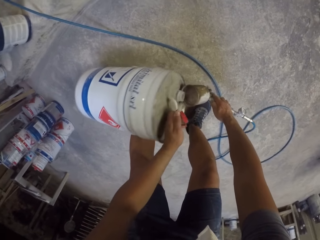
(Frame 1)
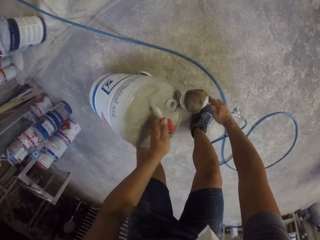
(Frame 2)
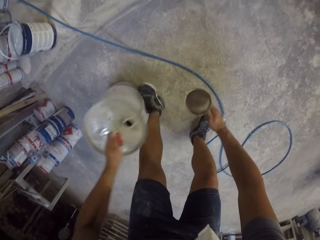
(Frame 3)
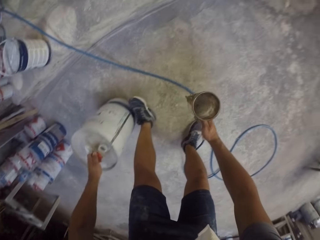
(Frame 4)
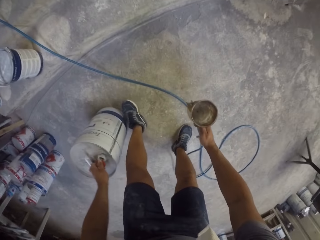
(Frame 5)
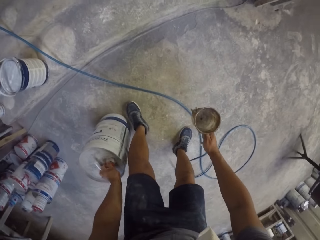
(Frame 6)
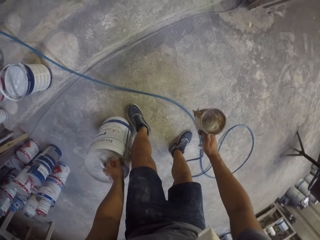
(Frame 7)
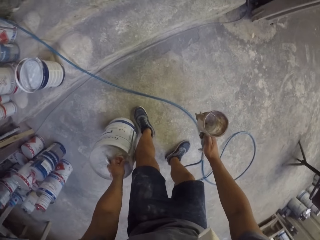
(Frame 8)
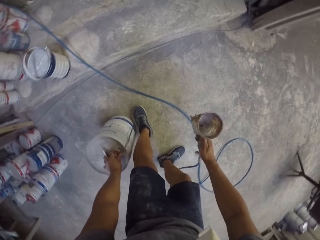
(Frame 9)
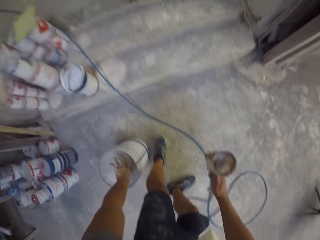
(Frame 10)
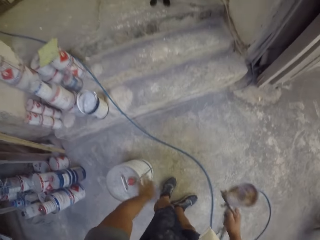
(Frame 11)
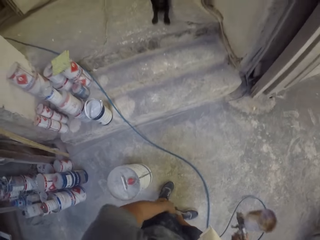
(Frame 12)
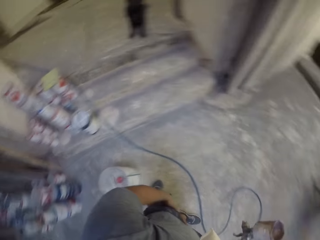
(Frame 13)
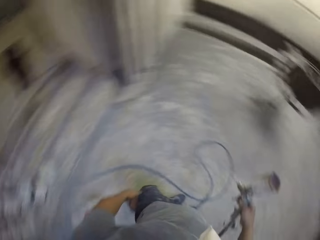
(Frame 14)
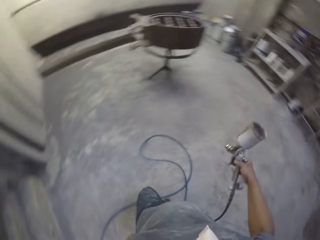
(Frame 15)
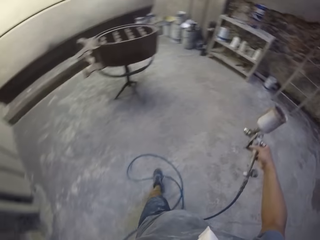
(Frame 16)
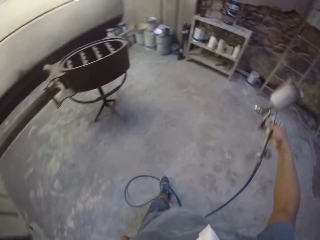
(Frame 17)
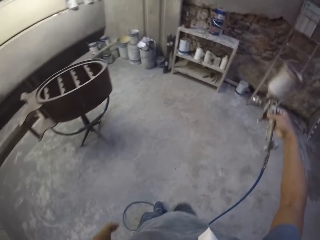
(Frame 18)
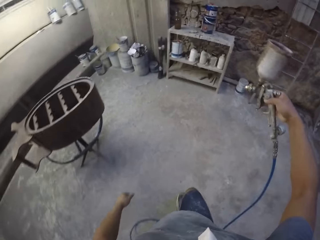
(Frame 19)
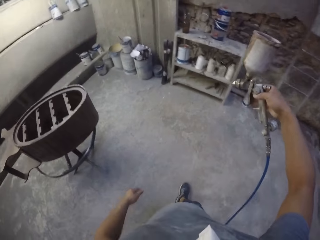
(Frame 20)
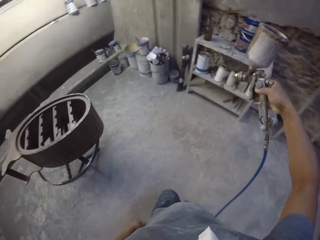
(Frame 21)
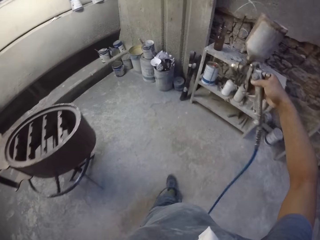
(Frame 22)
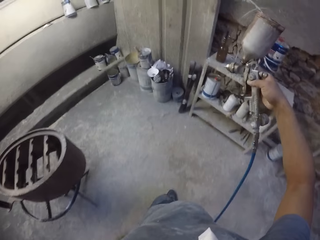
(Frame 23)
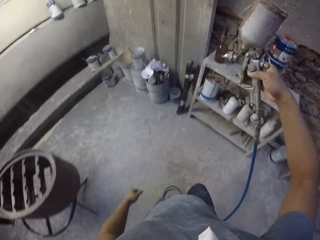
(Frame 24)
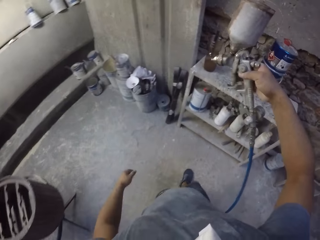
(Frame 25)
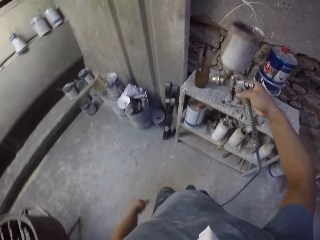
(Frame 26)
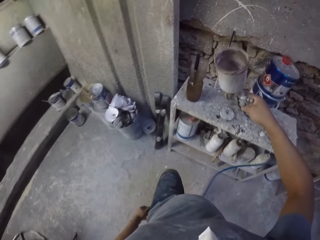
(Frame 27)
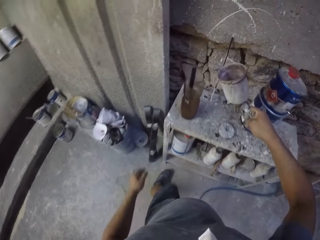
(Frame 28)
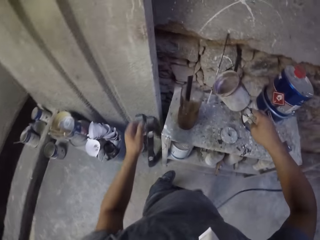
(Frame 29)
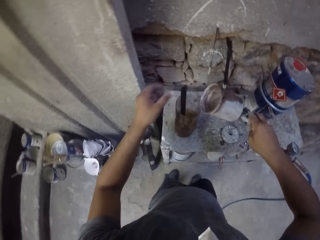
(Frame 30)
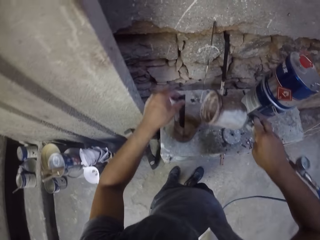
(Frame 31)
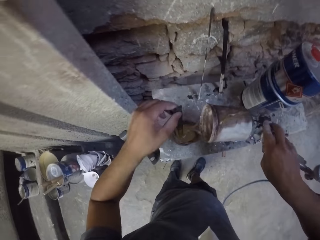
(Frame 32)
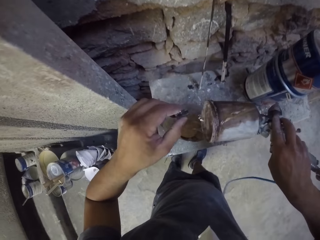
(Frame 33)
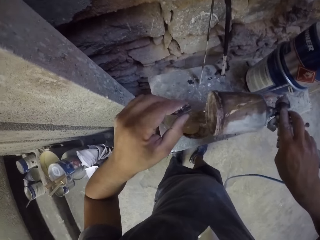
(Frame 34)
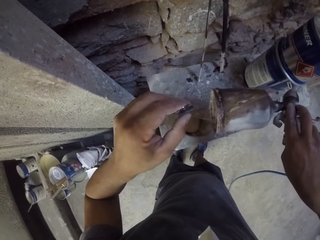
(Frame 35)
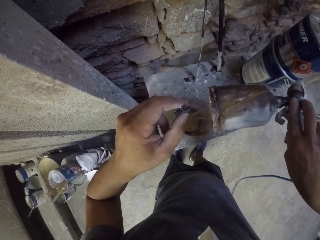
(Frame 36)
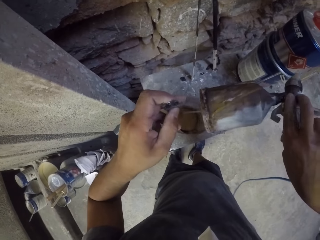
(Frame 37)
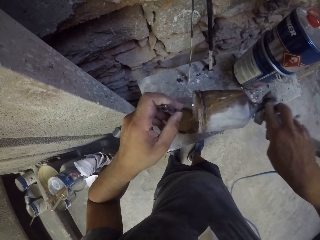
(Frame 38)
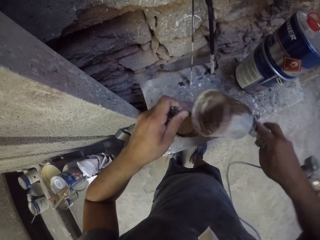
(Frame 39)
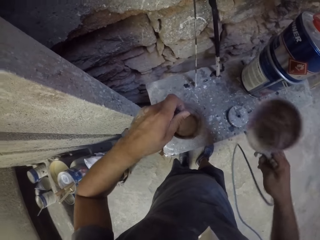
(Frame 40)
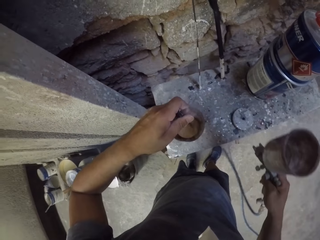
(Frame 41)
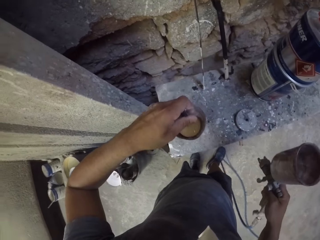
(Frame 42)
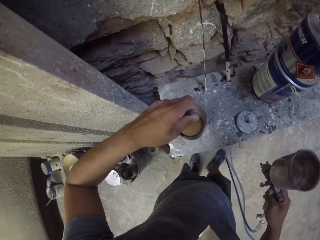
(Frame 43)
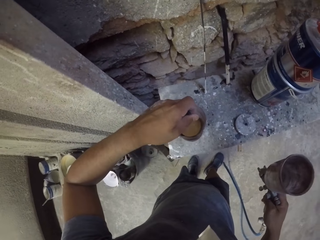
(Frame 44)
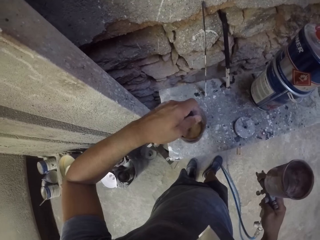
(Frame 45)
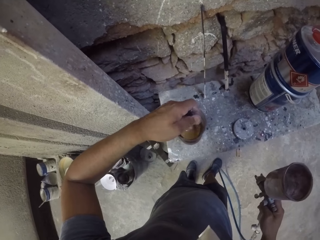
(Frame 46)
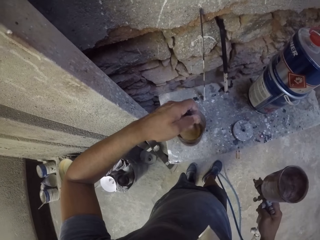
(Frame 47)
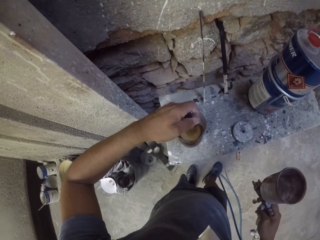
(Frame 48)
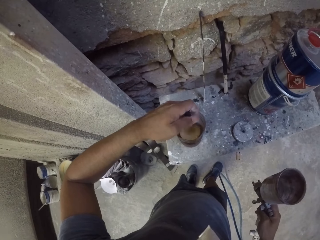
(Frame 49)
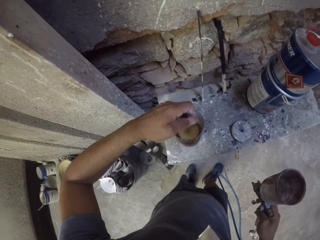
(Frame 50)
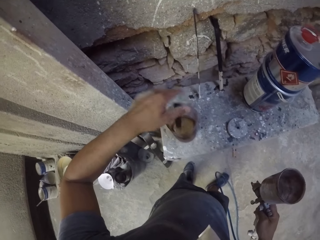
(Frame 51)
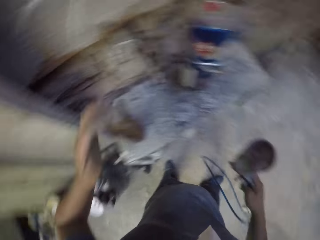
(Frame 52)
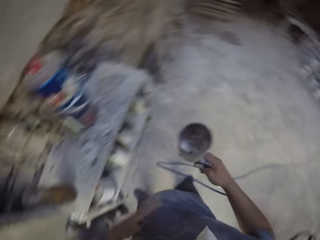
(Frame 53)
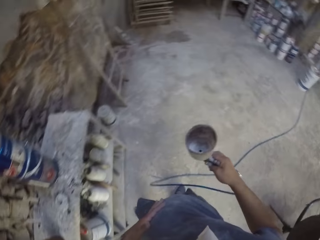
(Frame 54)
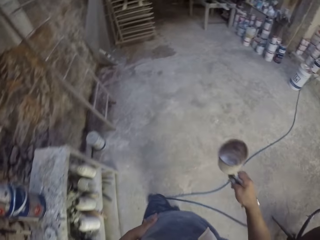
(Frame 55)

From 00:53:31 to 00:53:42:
The camera wearer closes the paint can lid. They hold the paint gun and walk around. They spray chemical in the room. They pour a chemical in a plastic can. They stir paint in a plastic container.

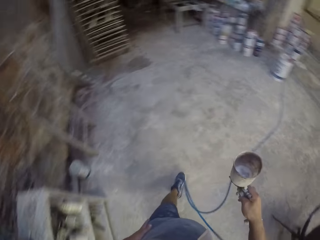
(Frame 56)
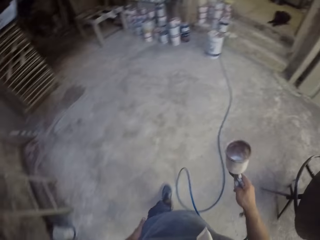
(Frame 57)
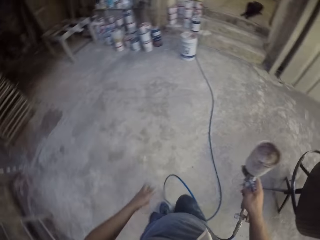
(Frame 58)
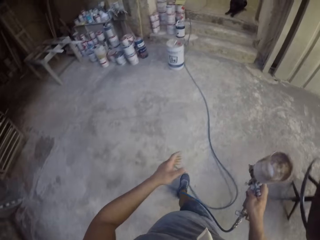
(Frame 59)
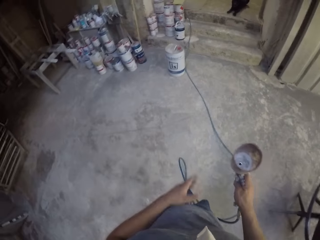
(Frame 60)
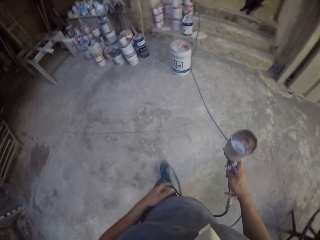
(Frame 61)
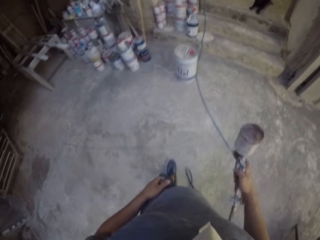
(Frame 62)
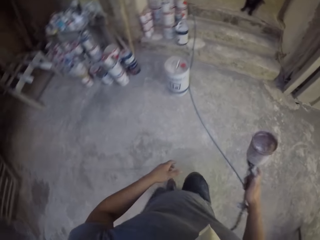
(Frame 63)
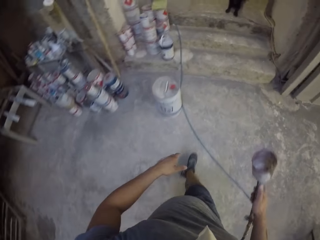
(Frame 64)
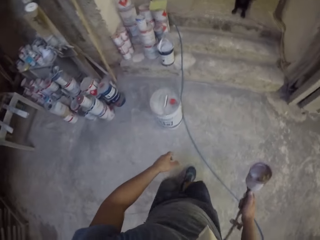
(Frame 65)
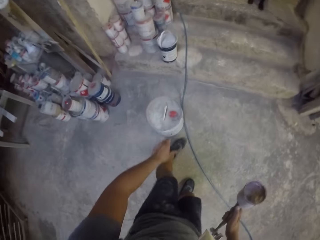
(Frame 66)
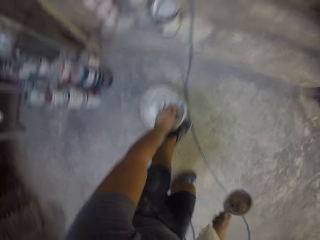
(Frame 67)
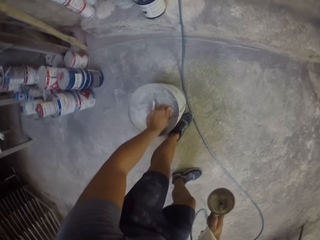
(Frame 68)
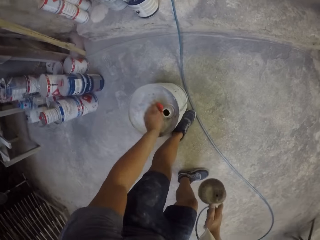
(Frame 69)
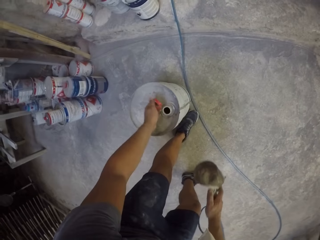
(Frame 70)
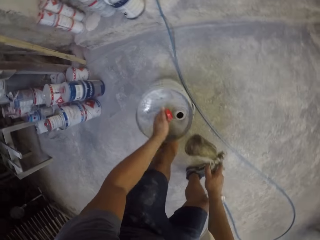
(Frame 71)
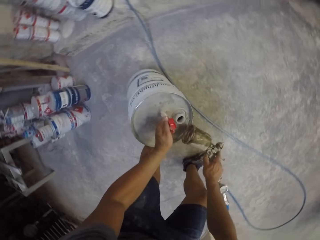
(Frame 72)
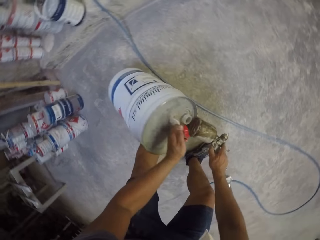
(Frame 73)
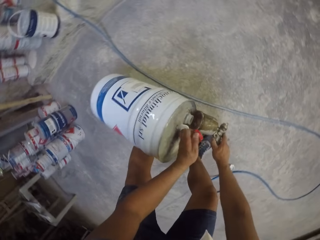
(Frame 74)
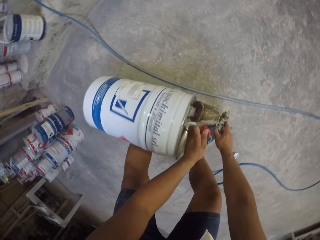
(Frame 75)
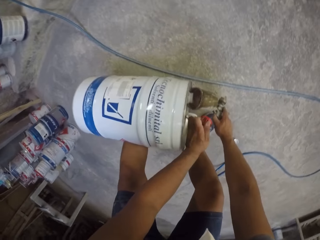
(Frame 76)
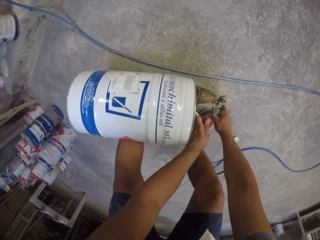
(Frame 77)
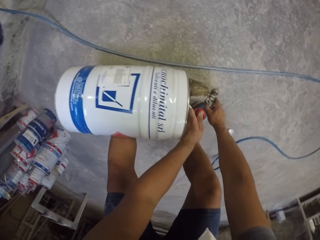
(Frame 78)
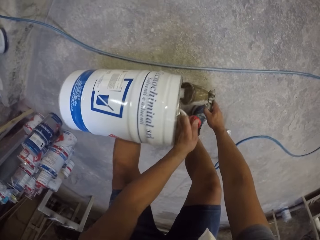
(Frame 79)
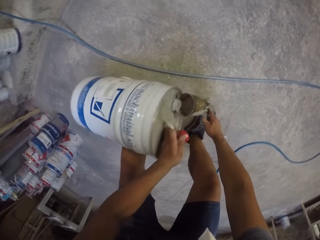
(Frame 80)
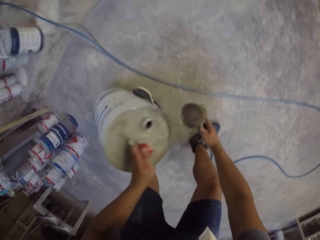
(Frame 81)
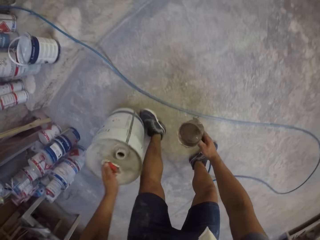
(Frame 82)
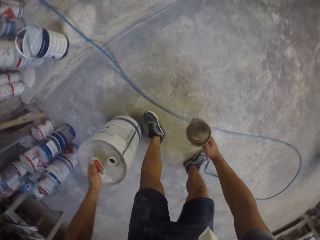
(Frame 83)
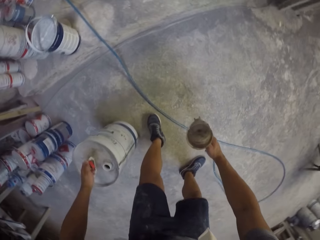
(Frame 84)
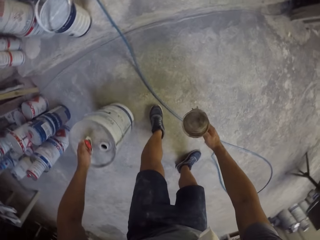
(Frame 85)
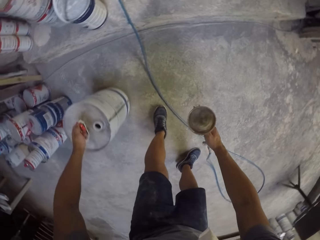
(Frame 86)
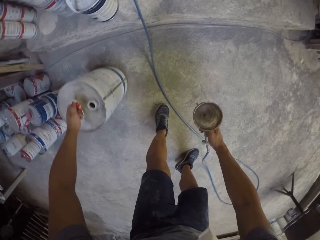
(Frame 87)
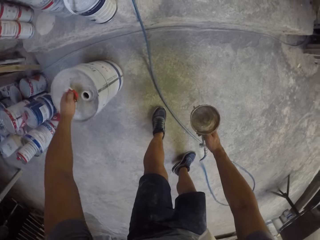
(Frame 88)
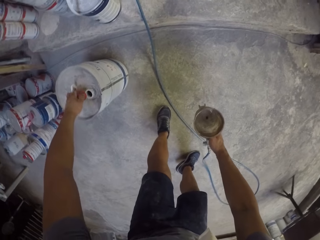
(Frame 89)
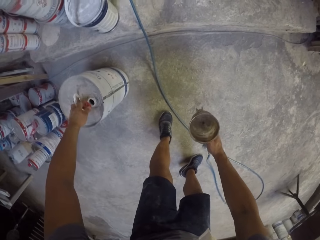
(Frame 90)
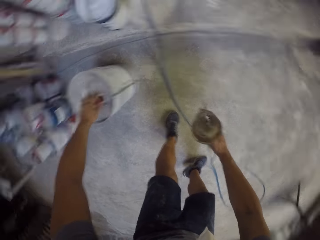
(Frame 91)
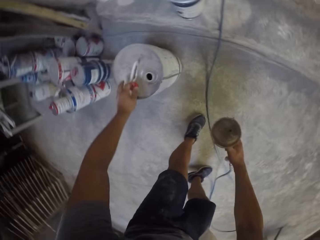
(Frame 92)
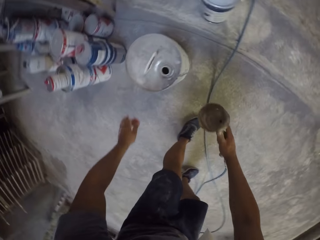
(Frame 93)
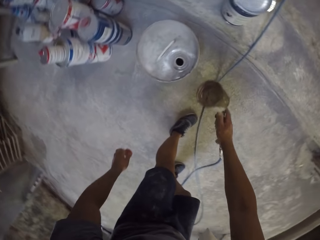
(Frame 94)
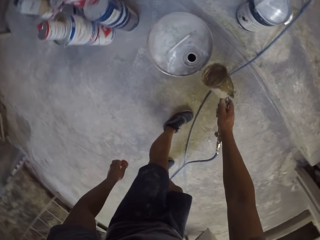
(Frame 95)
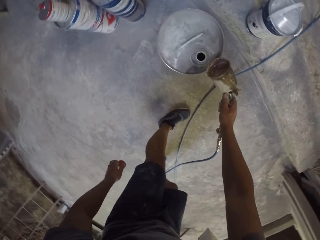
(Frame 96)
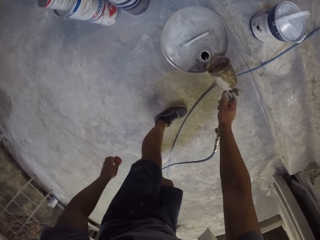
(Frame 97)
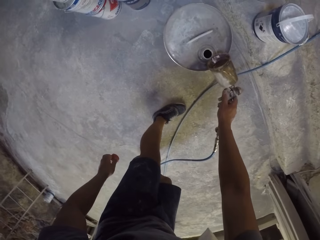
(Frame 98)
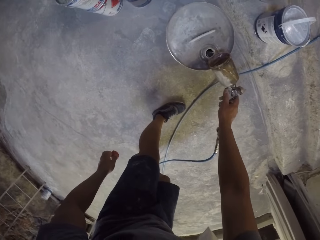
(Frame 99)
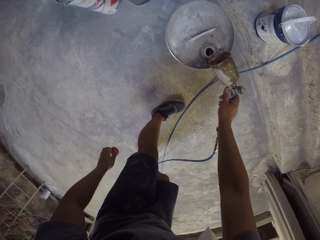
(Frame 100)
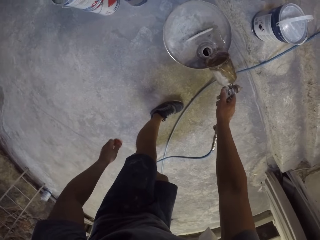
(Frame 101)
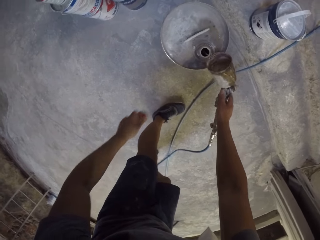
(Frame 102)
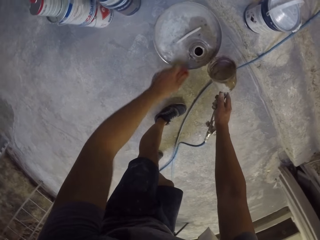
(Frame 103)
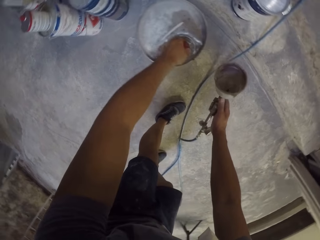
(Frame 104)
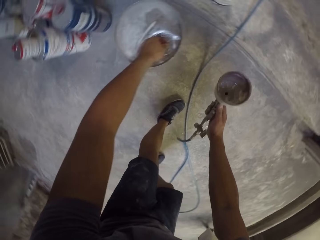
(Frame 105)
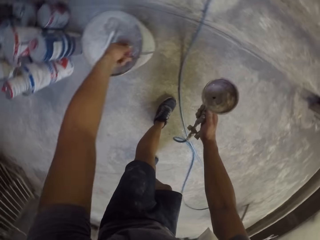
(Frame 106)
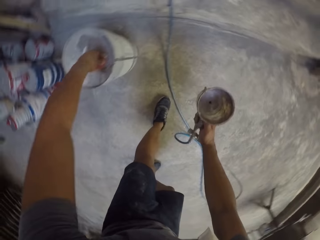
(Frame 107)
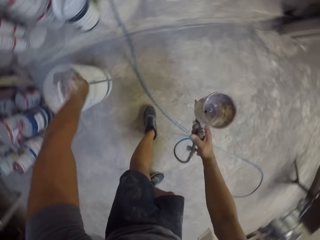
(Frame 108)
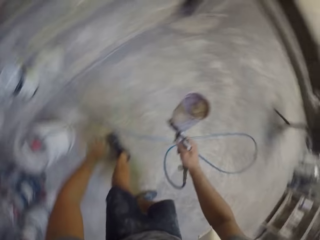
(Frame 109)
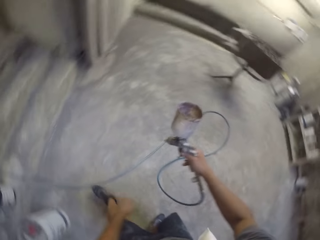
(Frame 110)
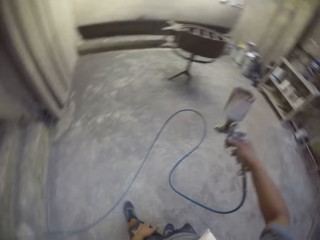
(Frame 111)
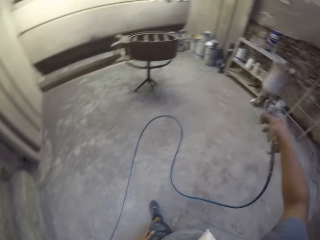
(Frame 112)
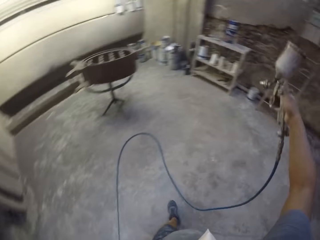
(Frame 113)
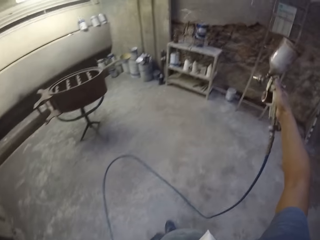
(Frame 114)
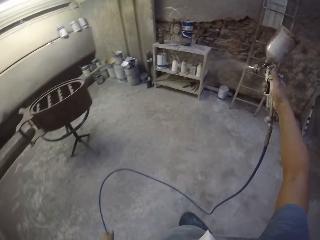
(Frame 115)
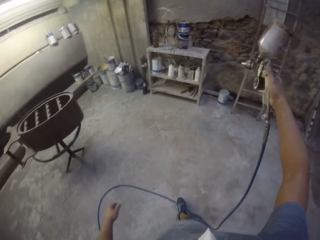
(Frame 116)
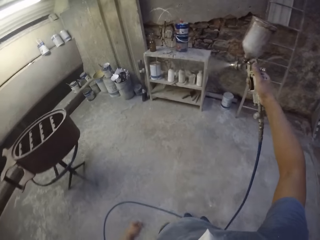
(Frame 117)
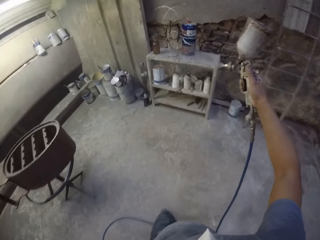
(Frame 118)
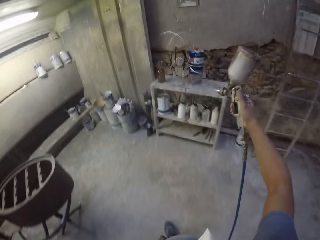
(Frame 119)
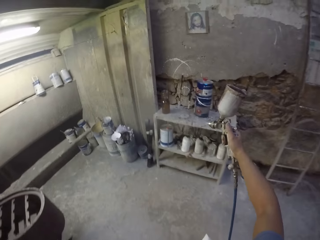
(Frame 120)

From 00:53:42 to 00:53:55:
The camera wearer holds the paint gun and walks around the room. They open a metallic jerrycan on the floor. They put a chemical in the paint spray gun. They pour a chemical in the metallic jerrycan. They close the metallic jerrycan with the left hand. They turn around. They spray in the room with the paint spray gun.
